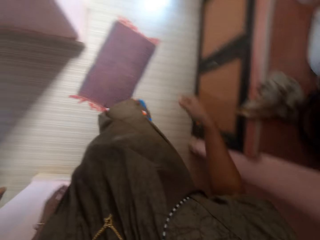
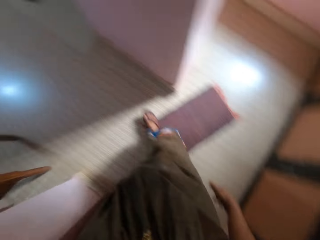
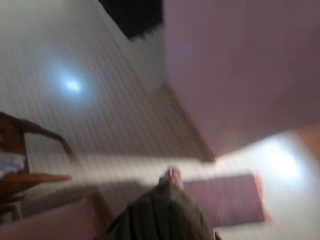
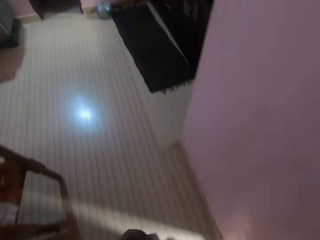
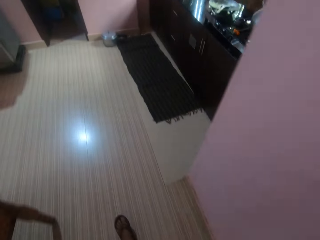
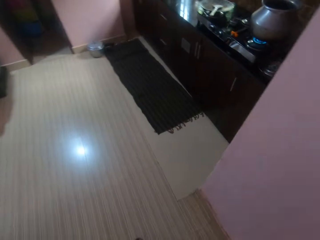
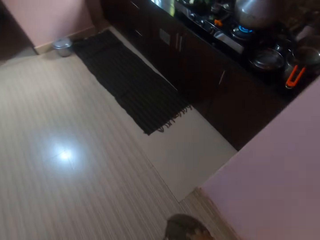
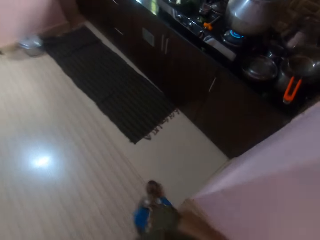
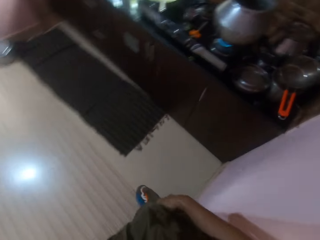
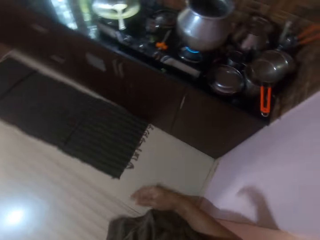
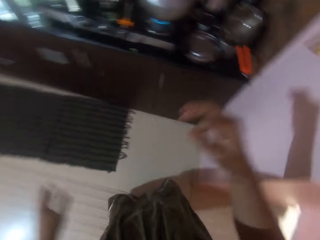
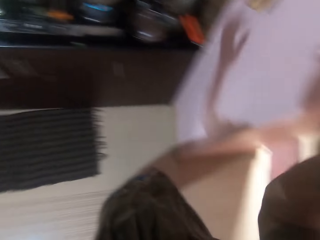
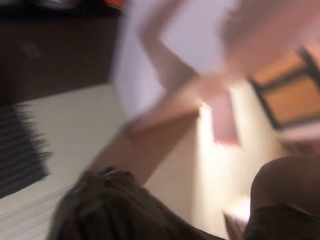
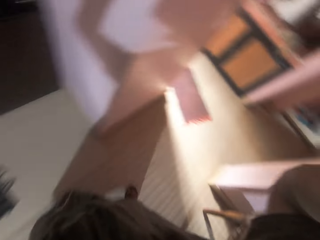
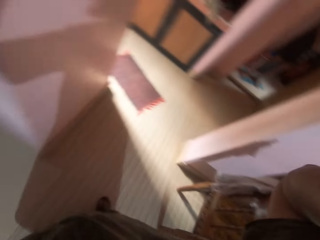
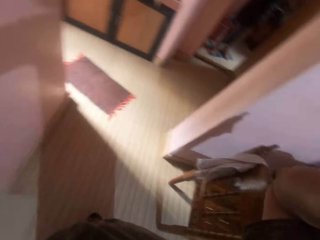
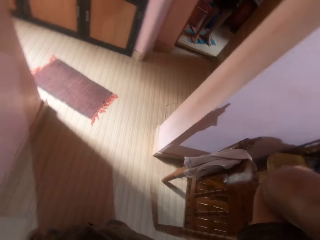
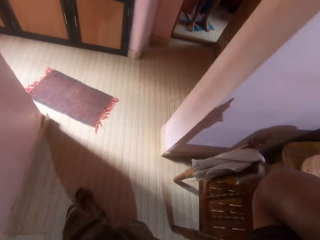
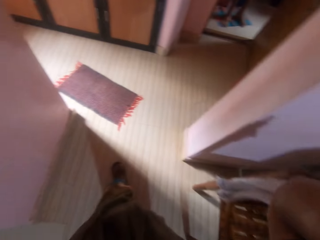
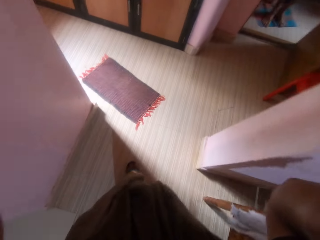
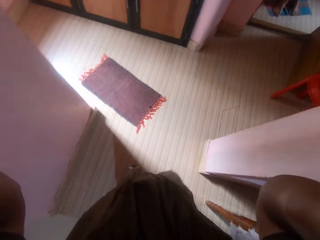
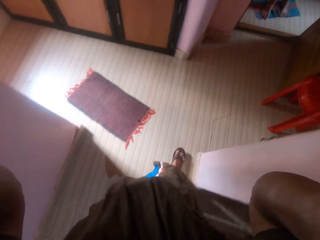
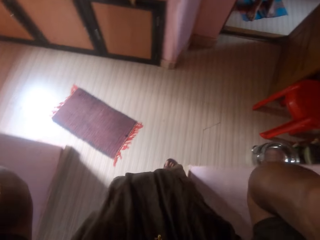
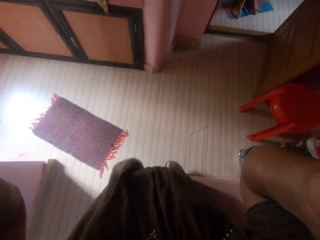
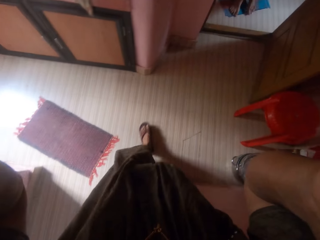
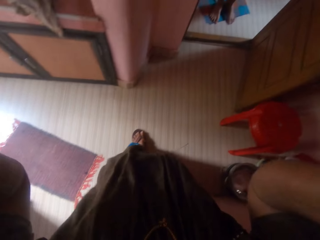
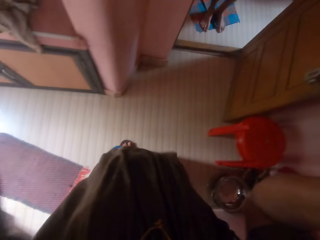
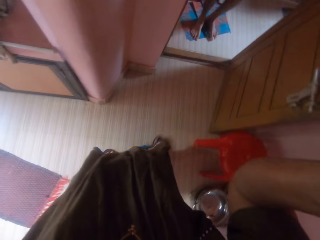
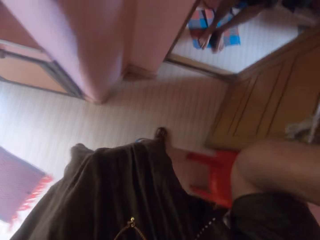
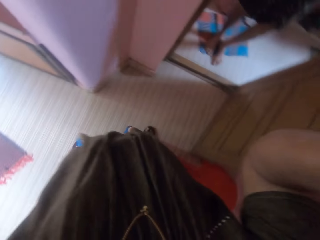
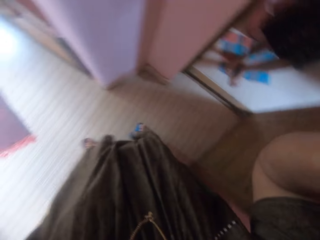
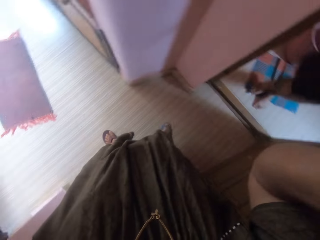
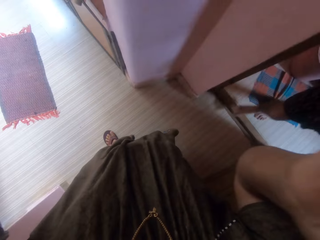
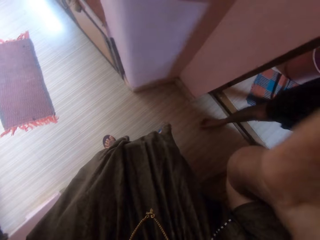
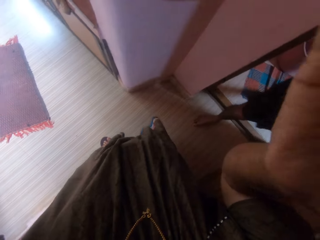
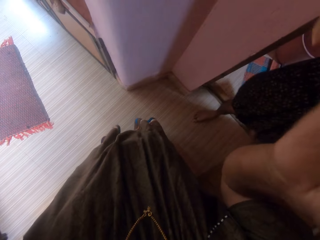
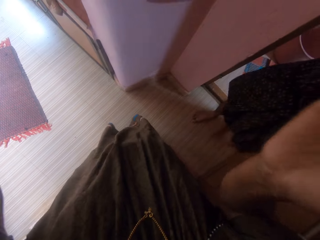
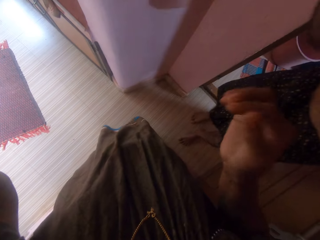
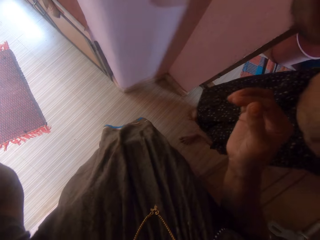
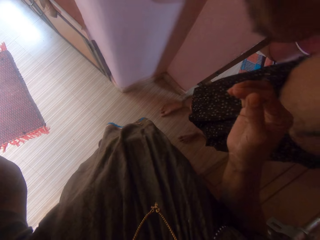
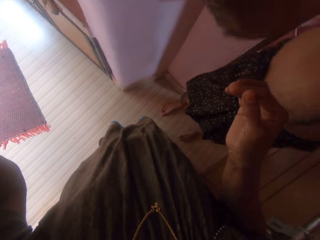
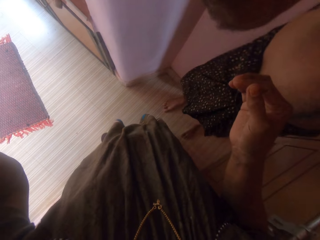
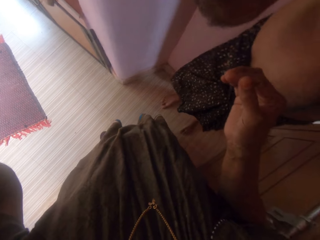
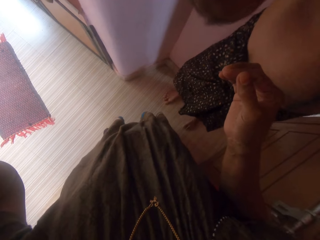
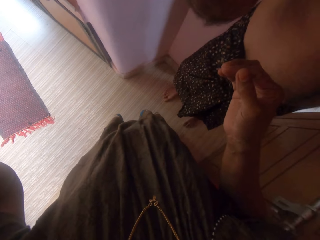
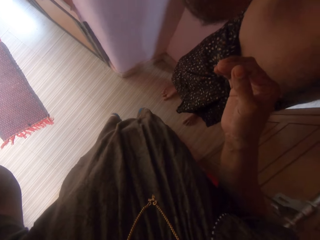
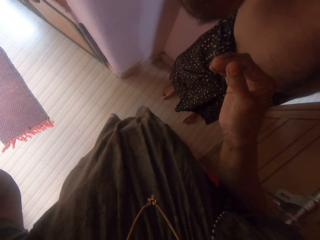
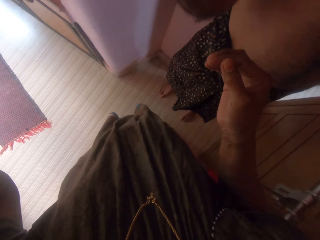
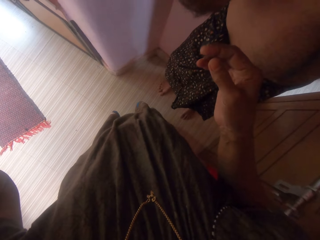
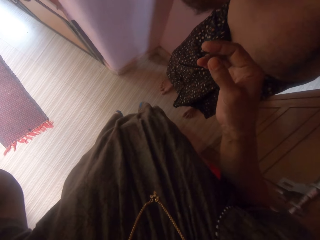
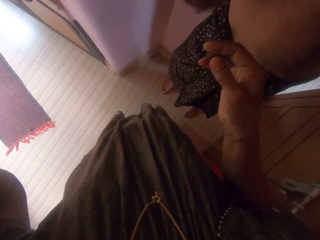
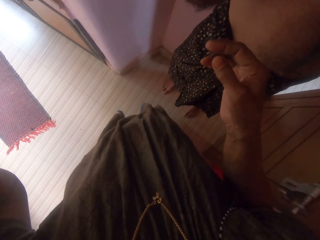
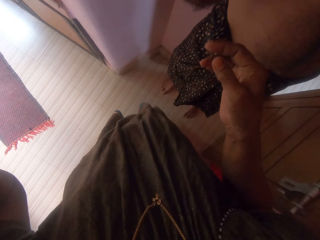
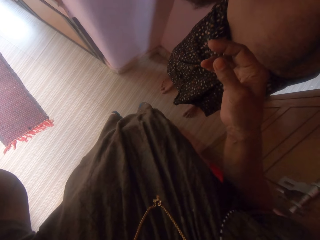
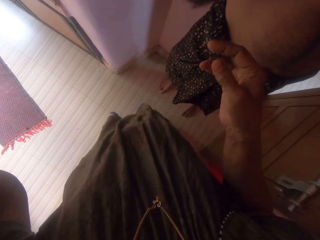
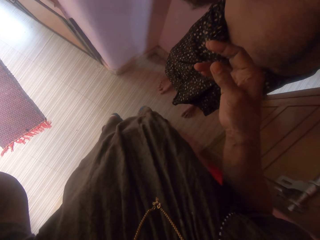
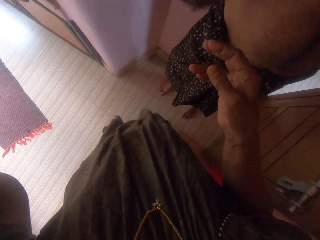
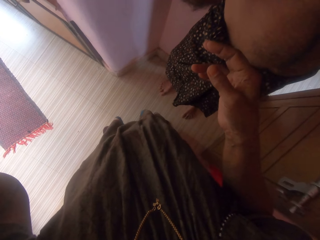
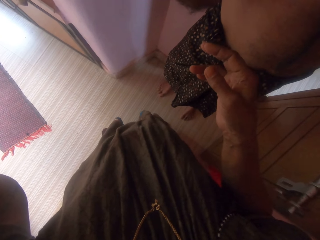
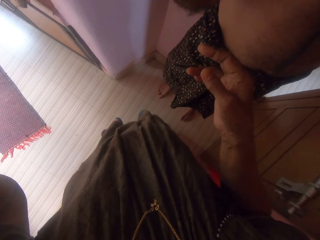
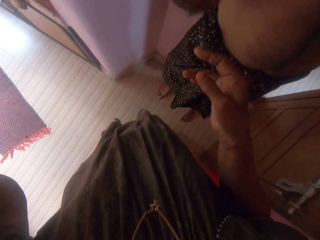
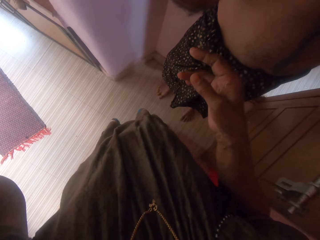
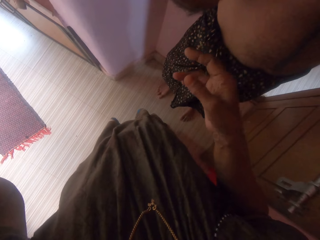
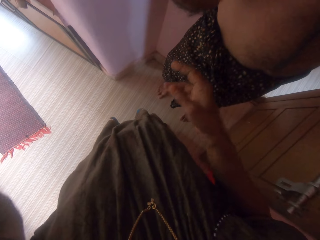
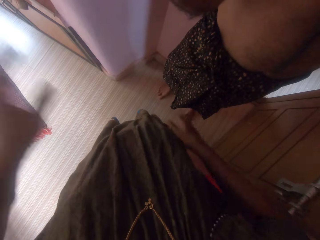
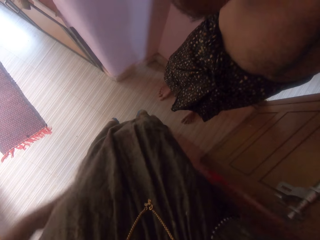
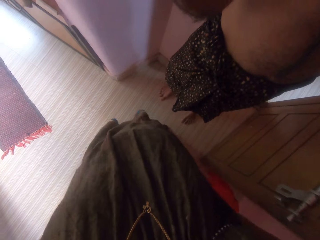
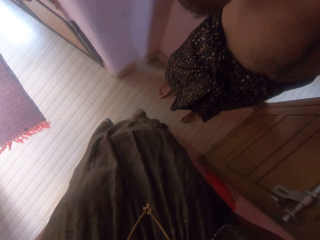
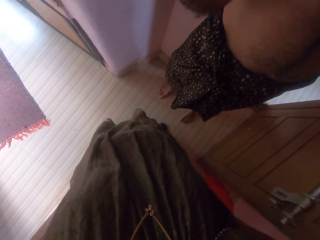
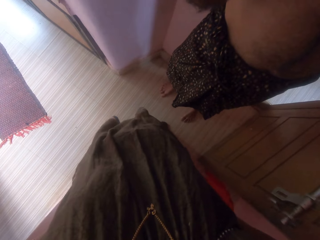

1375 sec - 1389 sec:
The camera wearer places the napkin on a table with her right hand. She walks into the room. She adjusts the camera with her hands. She walks towards the door. She adjusts the camera with the help of a man. She interacts with the man.
